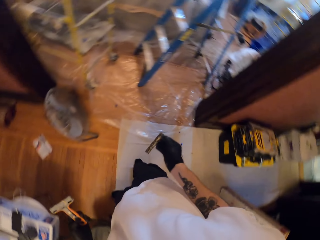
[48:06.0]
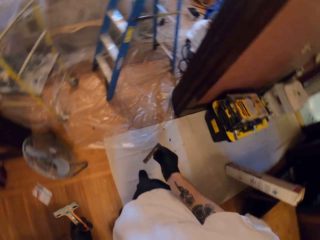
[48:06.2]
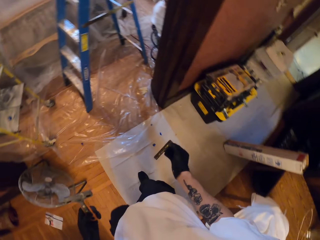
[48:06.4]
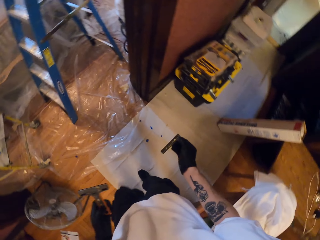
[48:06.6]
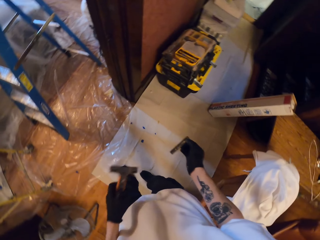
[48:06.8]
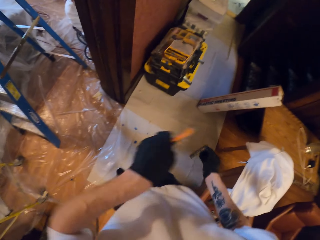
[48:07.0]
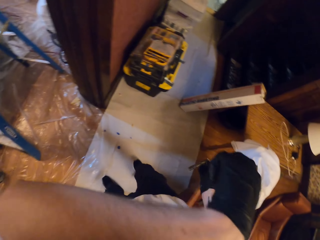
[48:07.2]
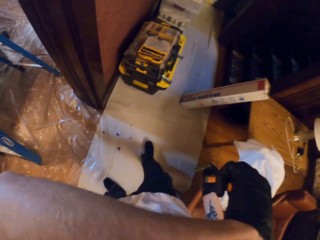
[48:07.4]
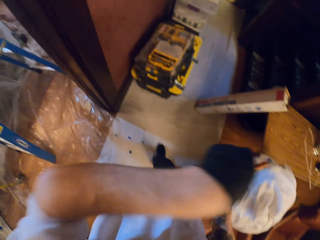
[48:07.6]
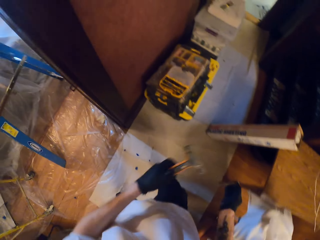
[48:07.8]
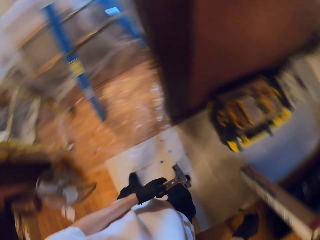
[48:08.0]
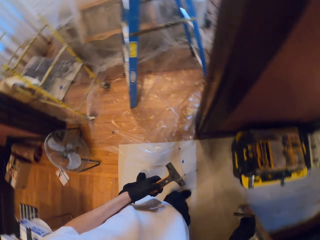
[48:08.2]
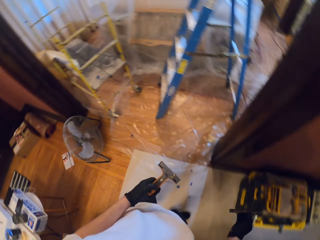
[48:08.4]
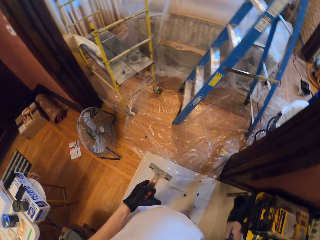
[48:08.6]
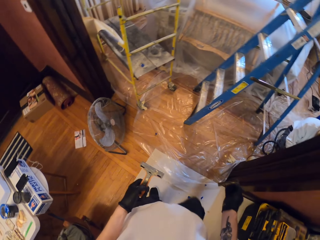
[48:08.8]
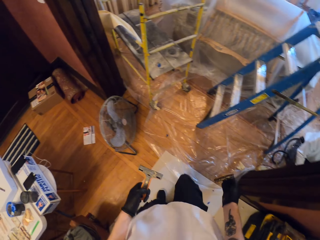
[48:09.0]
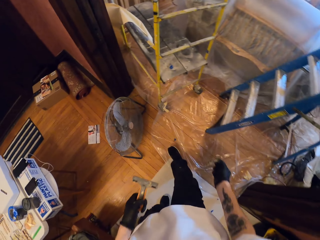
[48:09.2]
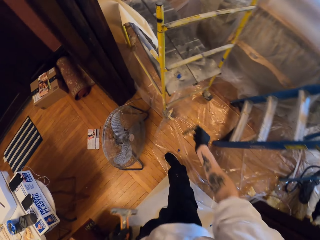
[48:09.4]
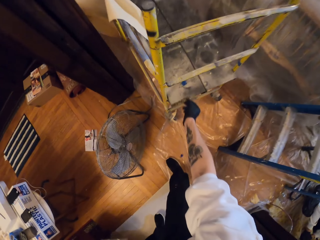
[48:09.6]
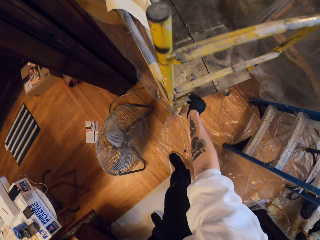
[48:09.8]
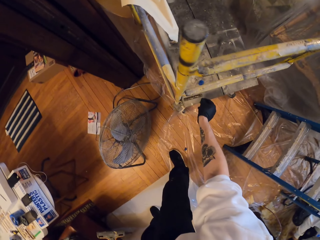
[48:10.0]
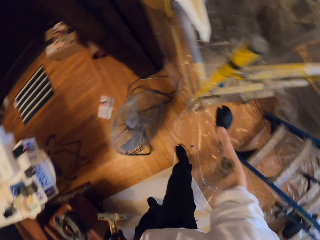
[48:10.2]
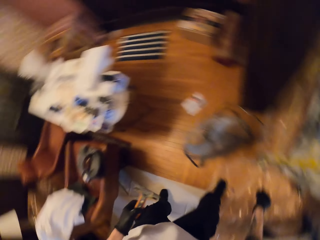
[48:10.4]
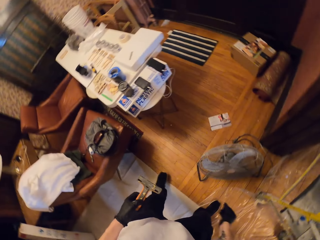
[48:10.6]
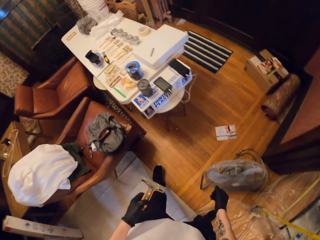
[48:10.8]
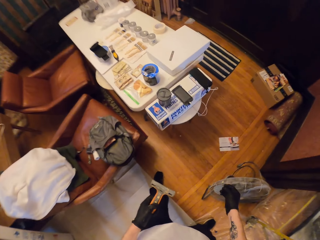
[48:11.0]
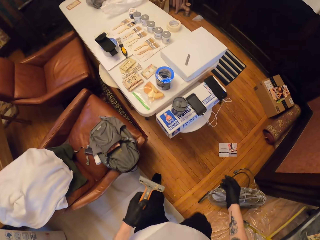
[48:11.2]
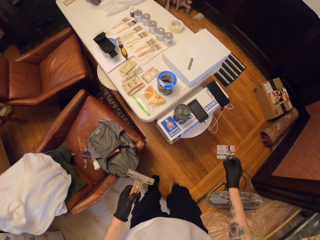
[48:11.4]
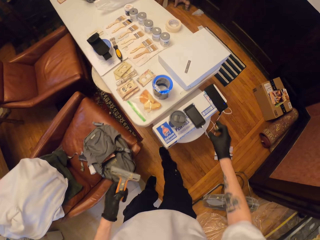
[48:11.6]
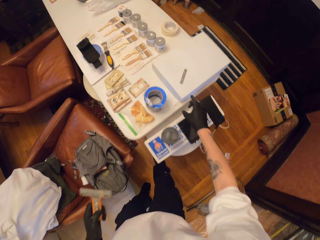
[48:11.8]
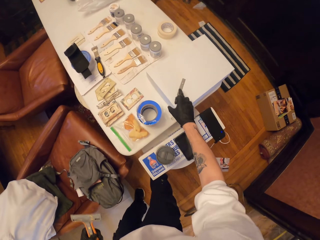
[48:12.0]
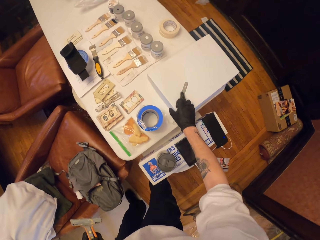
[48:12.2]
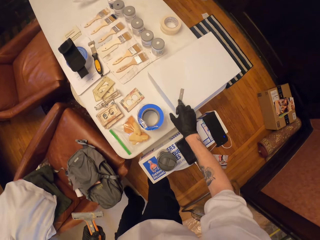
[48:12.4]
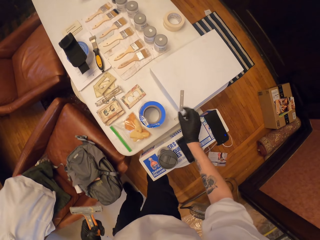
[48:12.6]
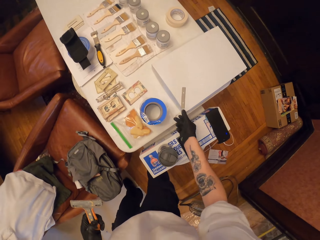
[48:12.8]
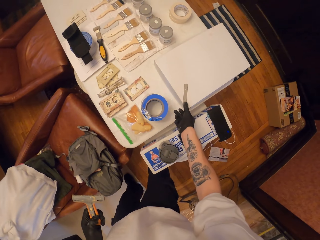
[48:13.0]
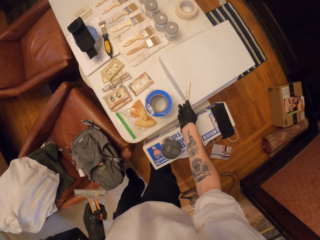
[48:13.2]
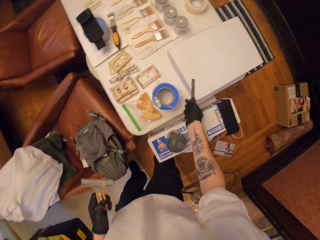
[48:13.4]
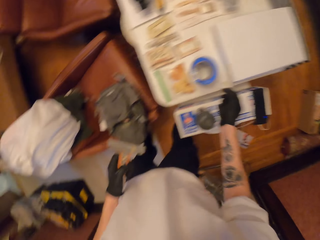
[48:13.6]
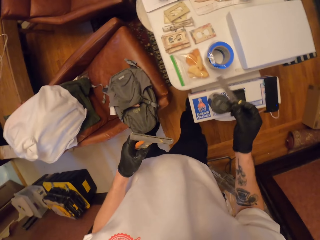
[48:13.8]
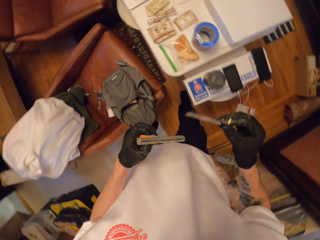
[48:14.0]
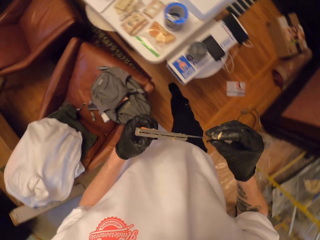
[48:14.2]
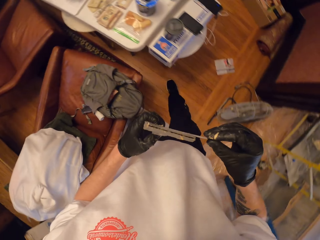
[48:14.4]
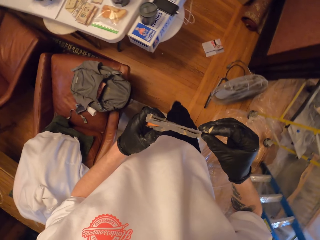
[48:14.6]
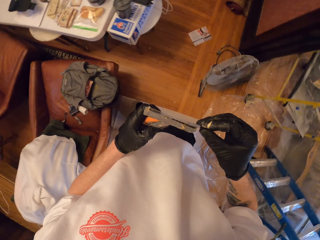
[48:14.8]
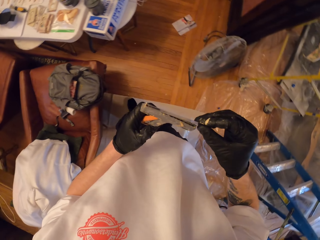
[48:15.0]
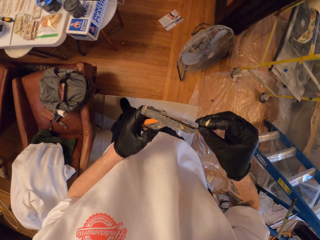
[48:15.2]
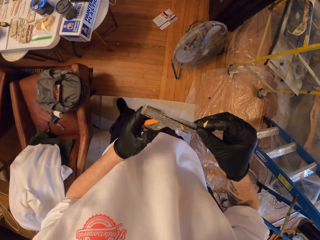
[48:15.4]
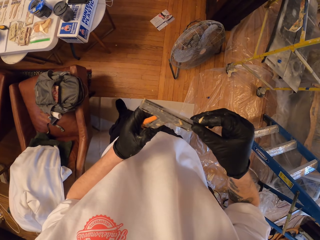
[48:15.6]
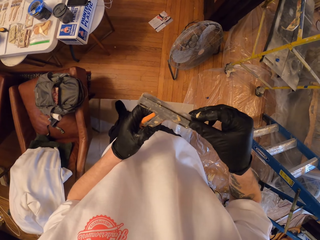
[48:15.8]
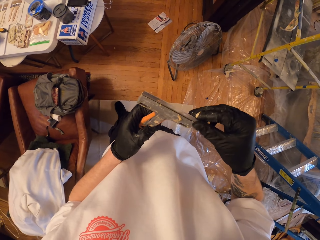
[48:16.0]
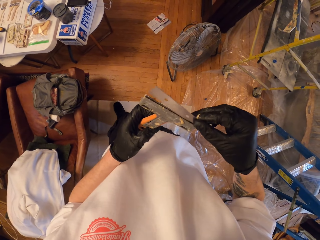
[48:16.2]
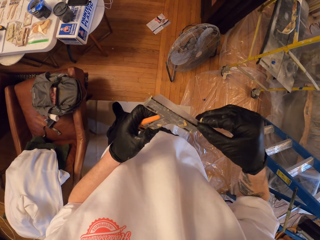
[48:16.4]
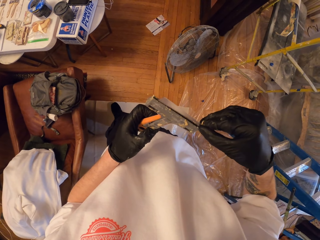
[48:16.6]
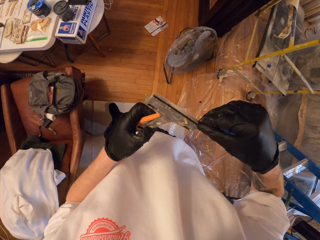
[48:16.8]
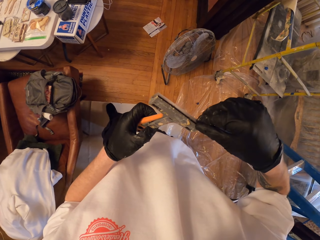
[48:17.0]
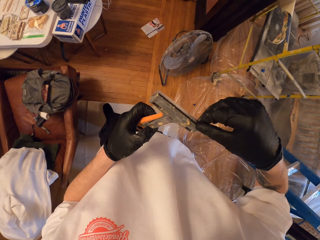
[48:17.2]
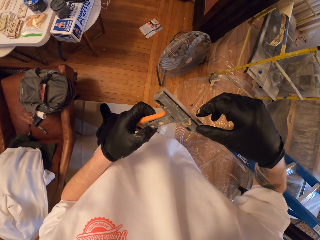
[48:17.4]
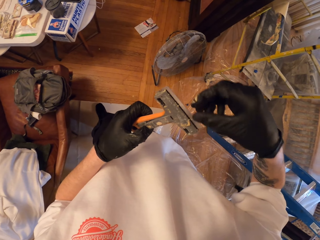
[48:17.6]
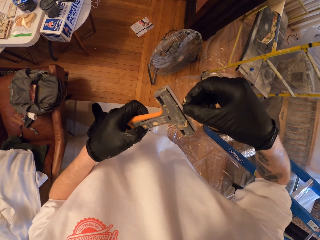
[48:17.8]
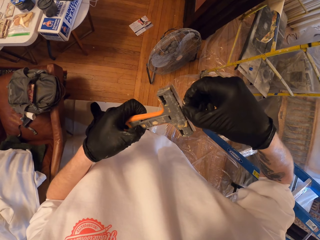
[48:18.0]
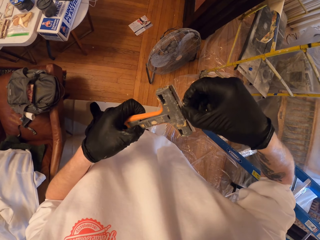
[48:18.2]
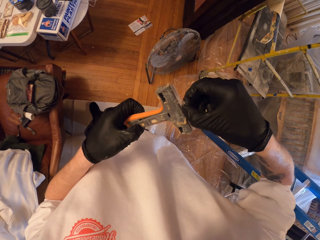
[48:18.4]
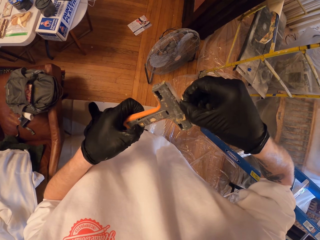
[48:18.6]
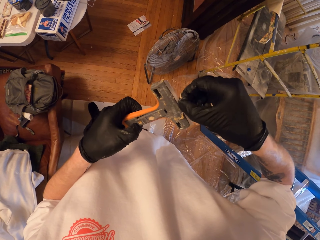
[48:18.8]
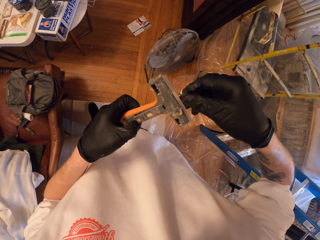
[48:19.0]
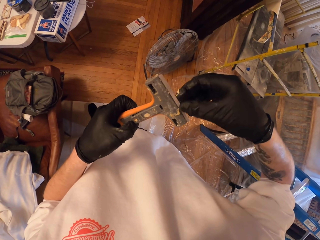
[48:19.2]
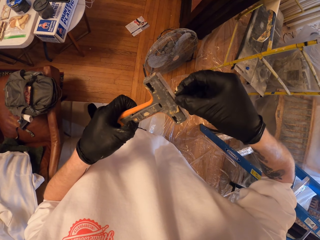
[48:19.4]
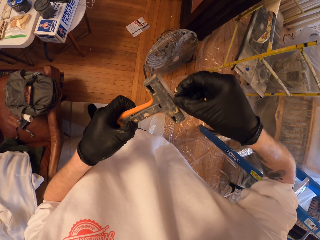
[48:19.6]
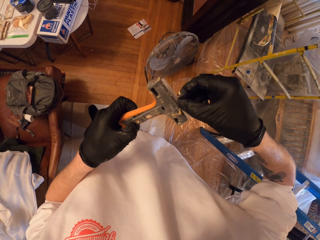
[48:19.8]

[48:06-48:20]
The camera wearer touches the face. They put the steel bar on the trolley. They pick up the steel bar. They put the steel bar in the wall scraper.

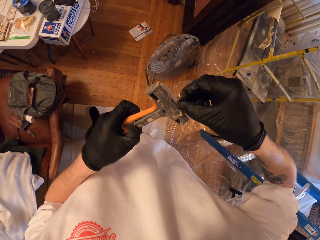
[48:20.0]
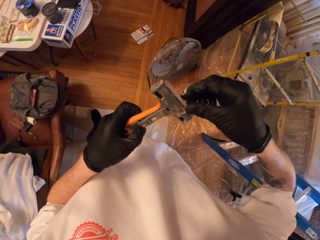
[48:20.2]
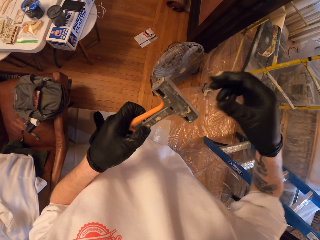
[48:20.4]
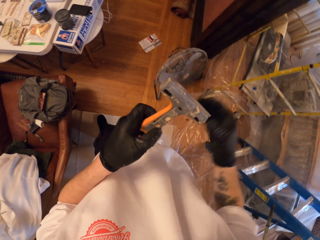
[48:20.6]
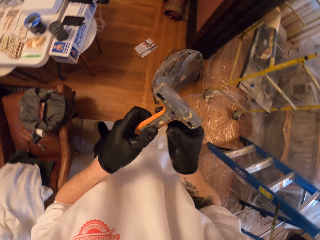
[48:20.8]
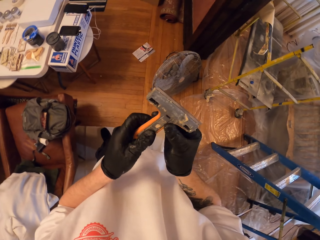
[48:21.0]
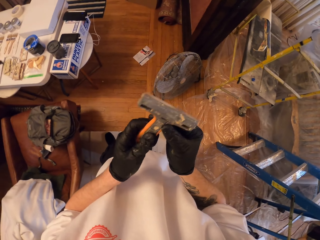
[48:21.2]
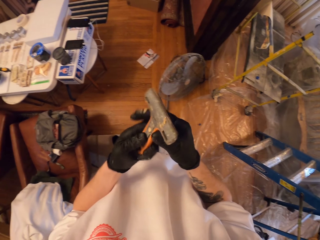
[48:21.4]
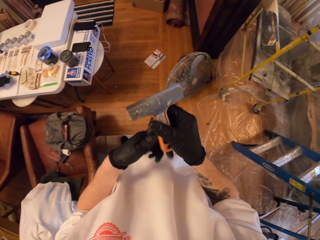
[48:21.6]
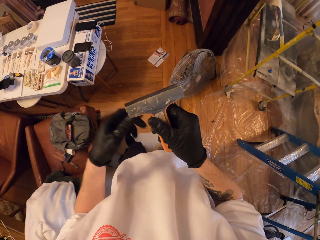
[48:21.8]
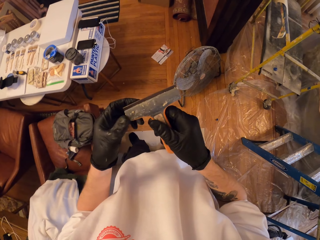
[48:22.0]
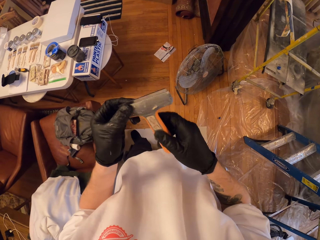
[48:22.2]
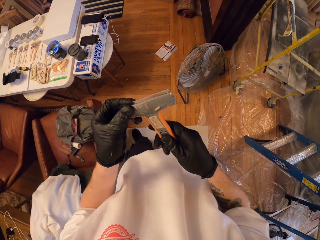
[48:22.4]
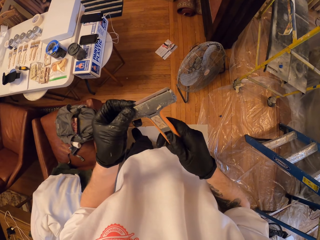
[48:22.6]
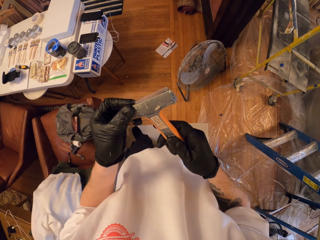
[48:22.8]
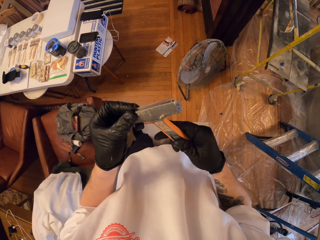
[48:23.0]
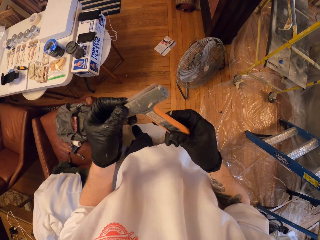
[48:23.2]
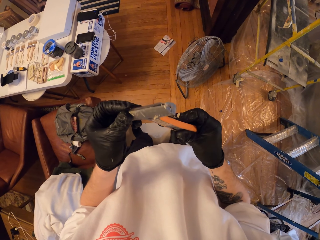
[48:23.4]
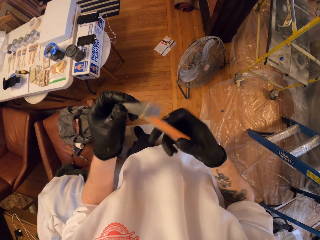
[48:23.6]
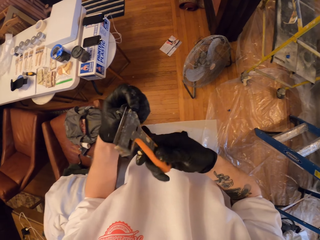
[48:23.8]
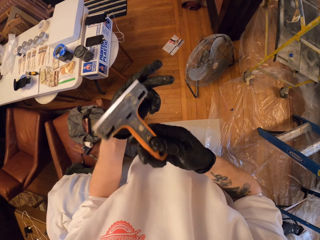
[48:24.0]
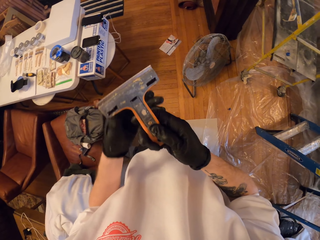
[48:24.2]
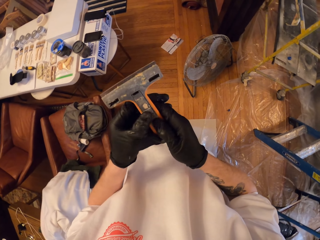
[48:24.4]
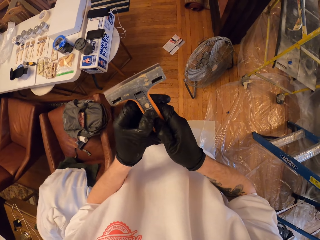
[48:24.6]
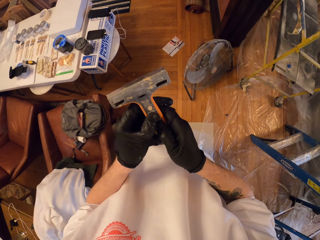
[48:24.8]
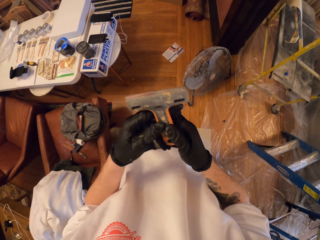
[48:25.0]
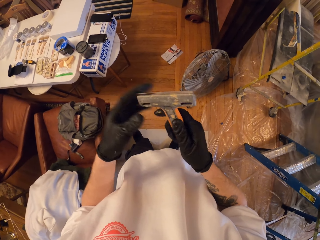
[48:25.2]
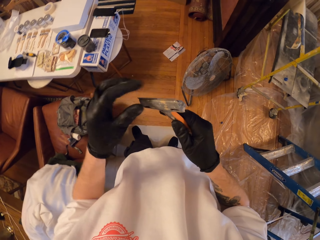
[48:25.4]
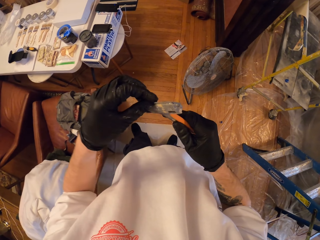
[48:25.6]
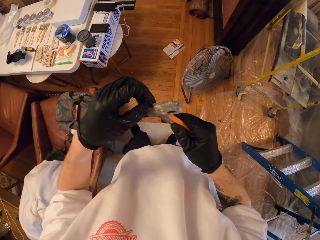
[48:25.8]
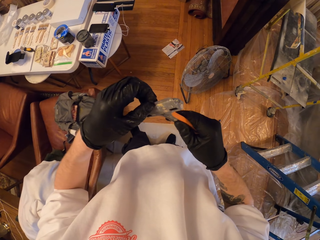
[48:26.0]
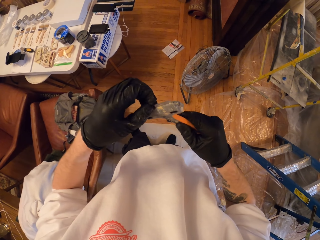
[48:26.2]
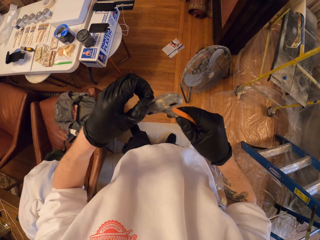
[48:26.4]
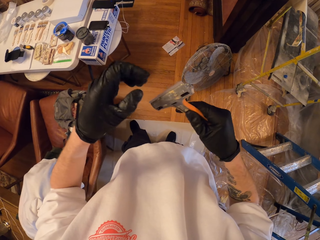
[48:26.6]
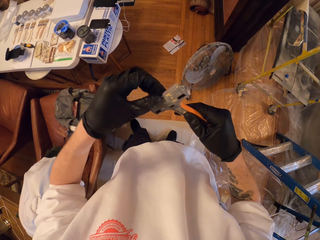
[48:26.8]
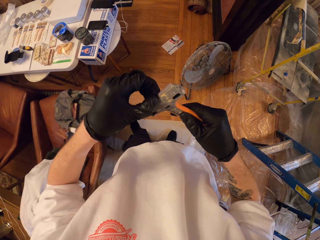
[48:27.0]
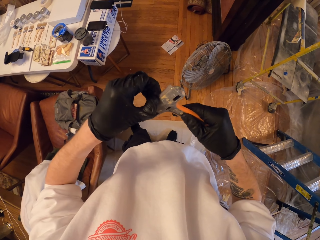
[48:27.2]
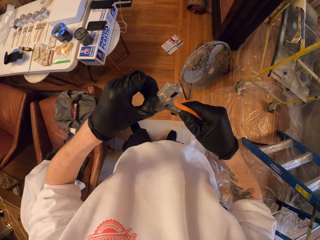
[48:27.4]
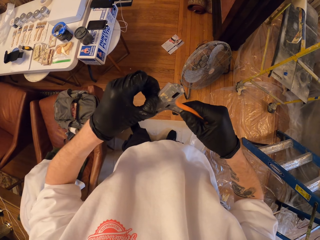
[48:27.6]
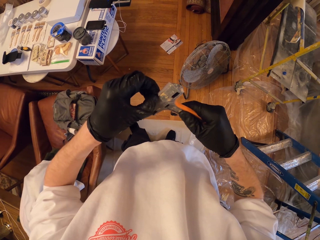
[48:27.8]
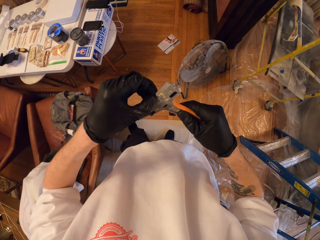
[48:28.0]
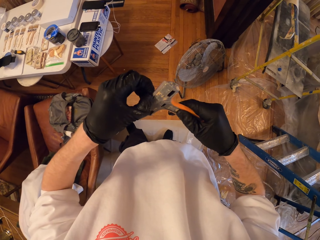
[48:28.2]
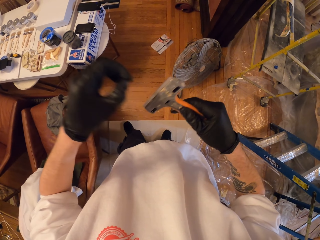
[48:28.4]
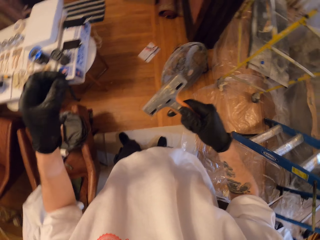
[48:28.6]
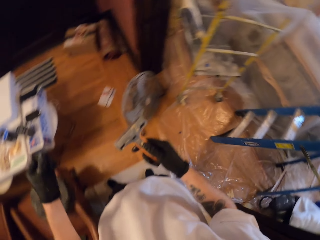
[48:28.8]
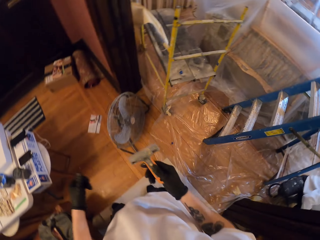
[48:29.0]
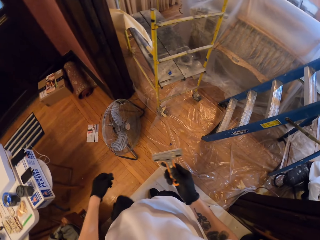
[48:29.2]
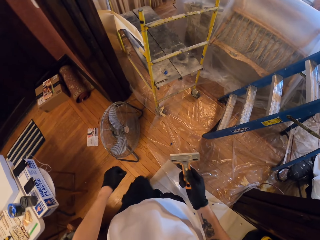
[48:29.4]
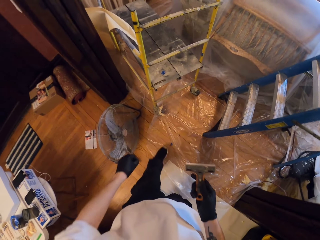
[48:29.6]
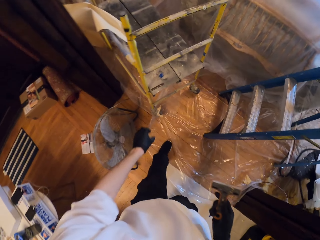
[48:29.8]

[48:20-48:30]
The camera wearer holds the blade.
